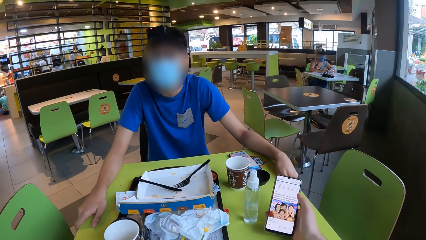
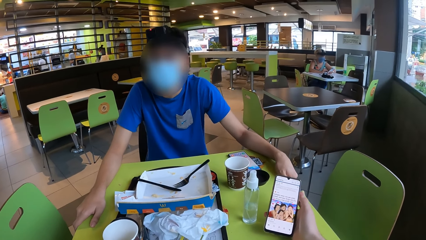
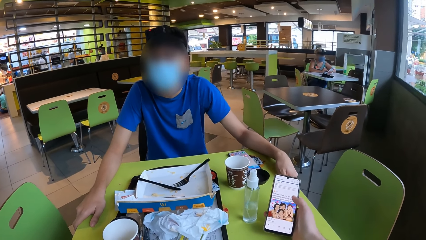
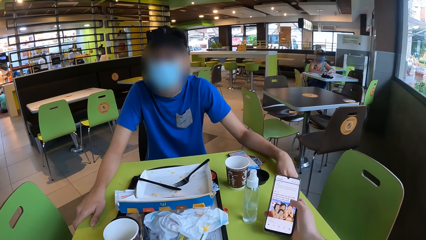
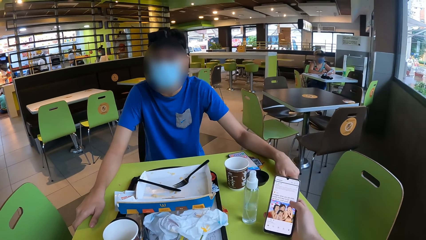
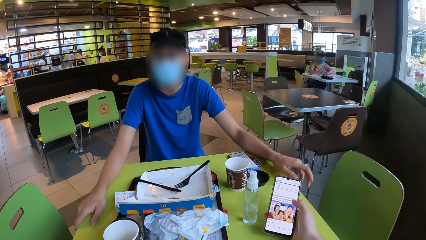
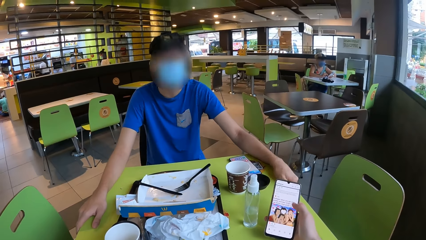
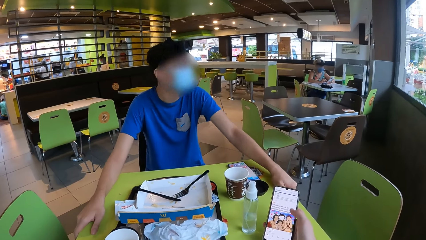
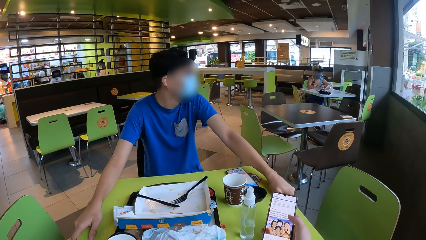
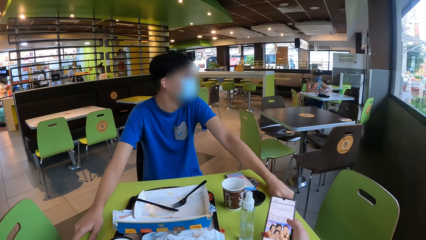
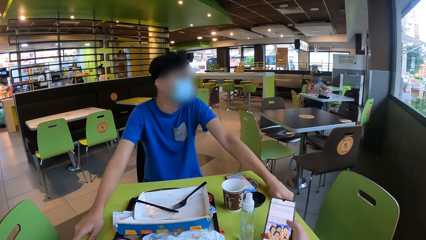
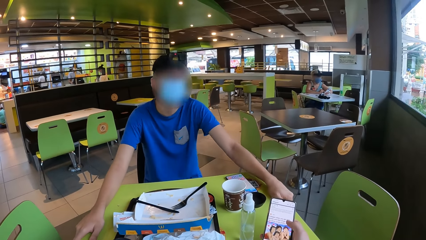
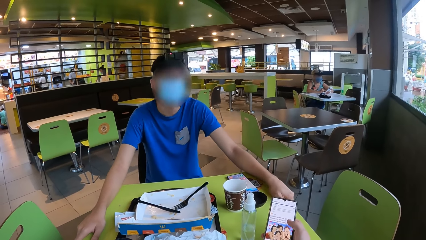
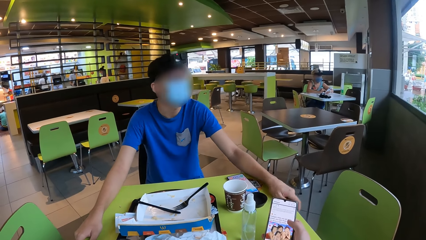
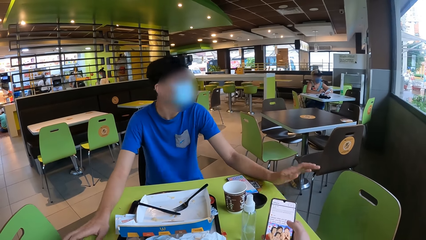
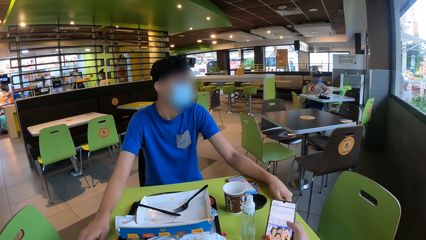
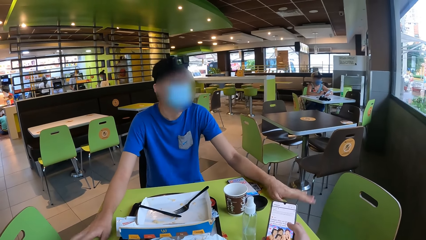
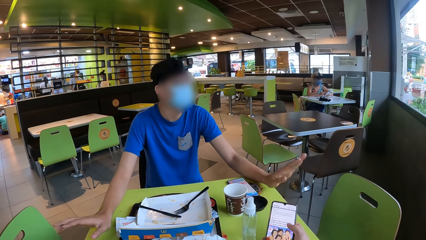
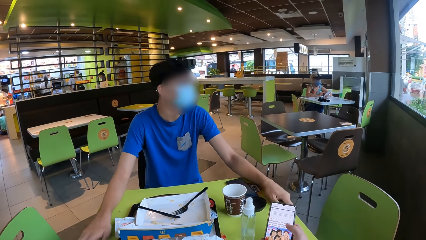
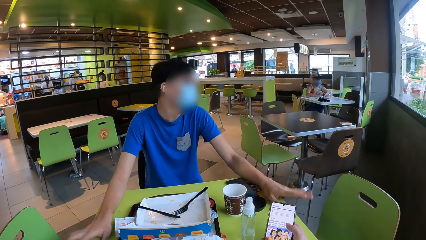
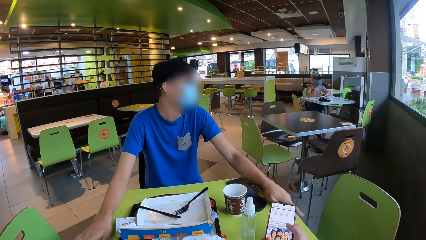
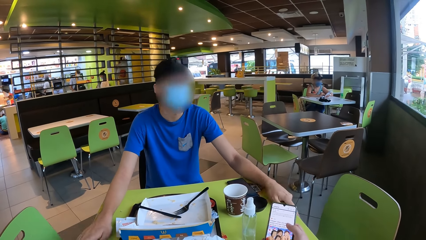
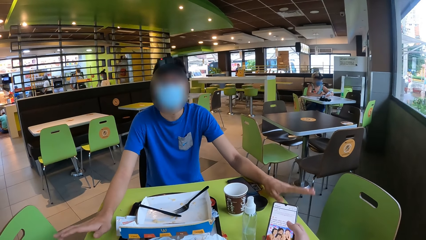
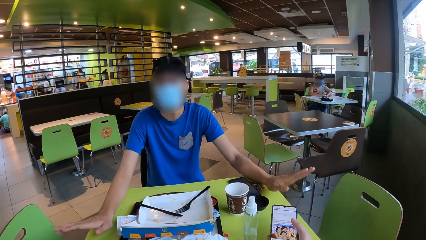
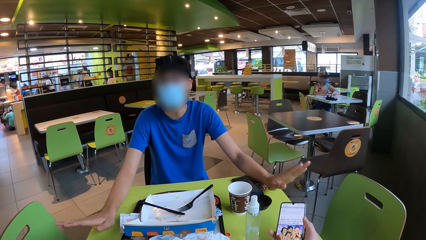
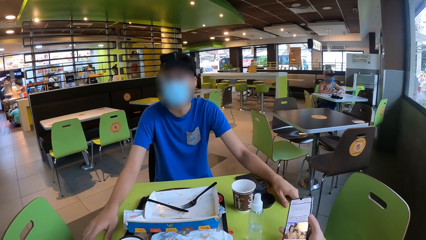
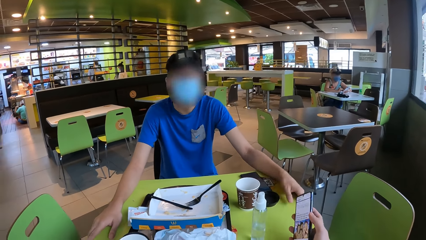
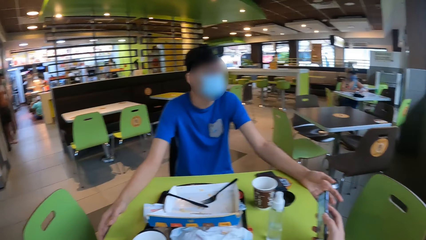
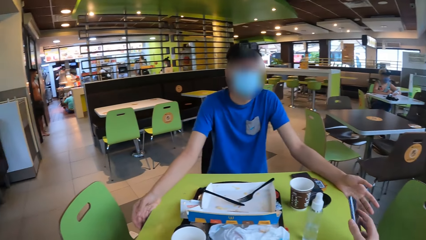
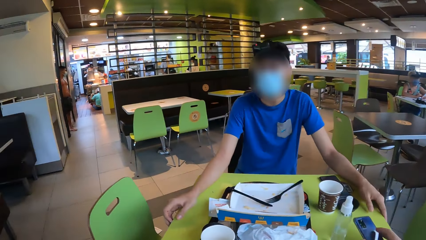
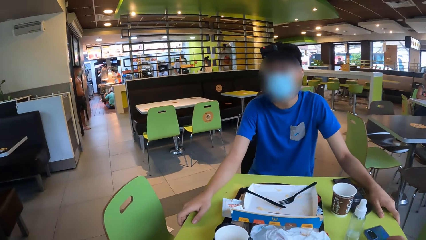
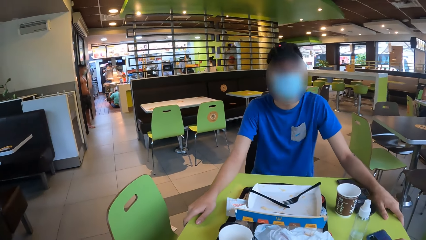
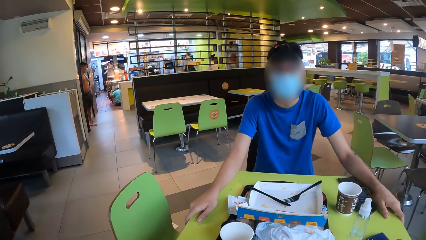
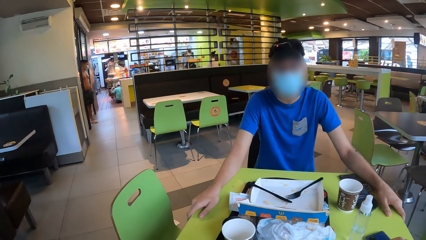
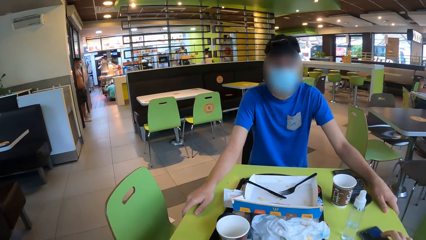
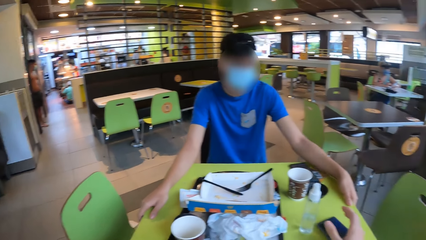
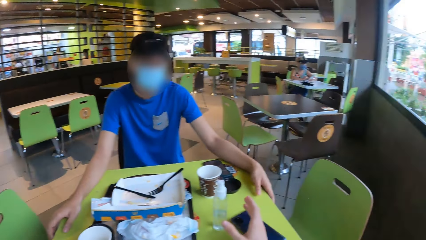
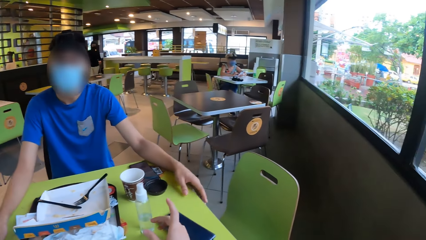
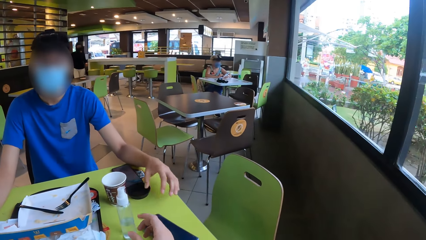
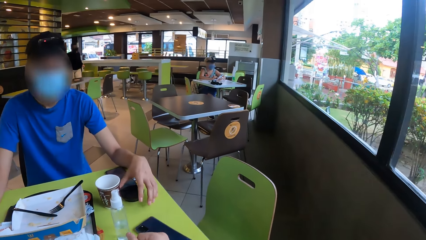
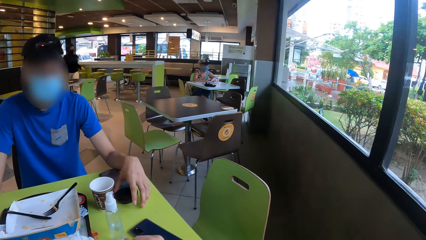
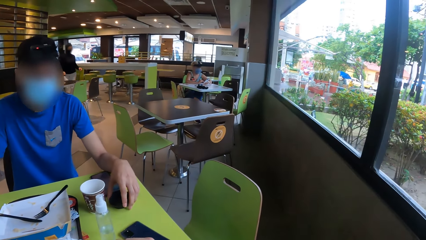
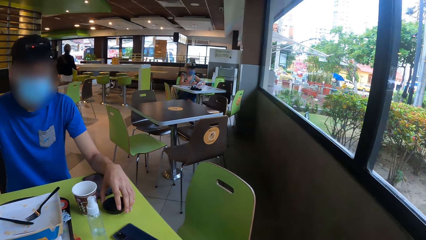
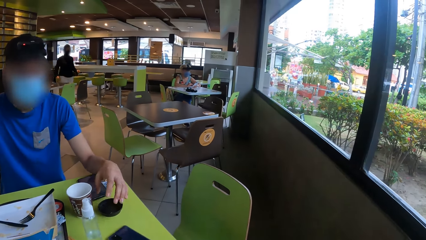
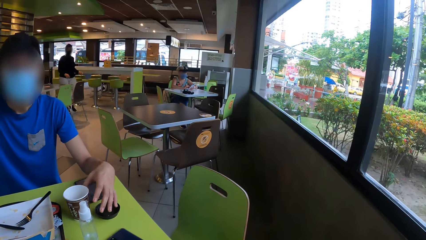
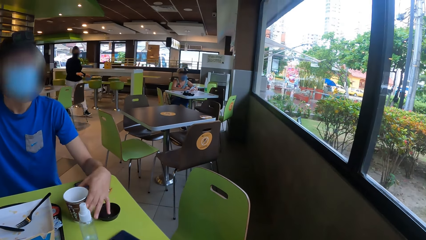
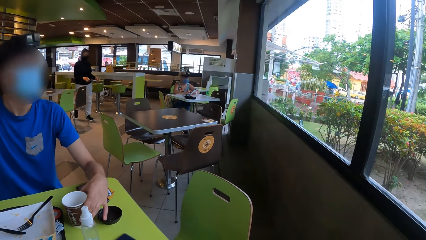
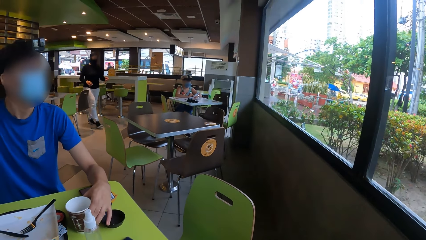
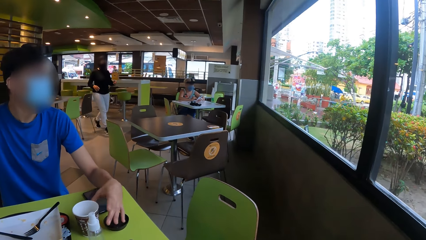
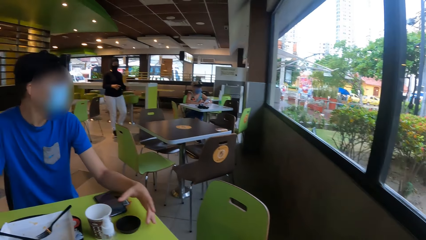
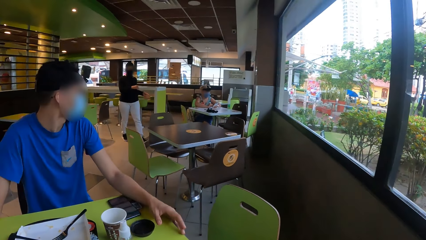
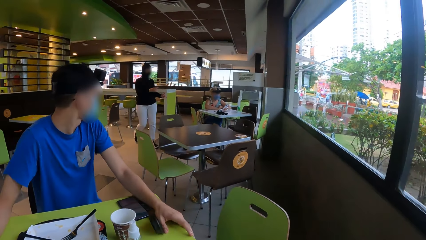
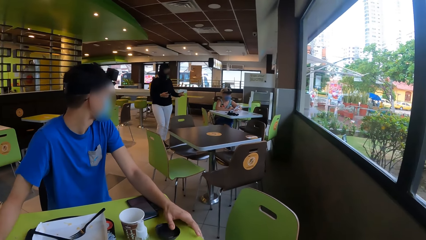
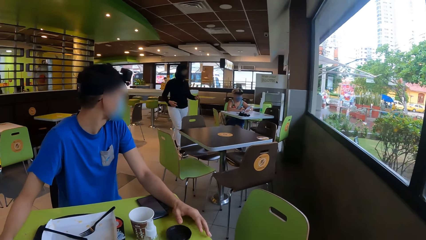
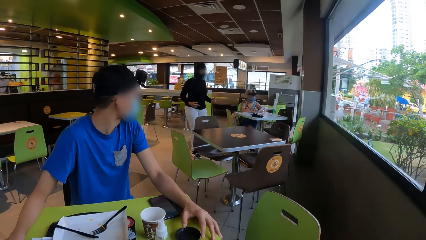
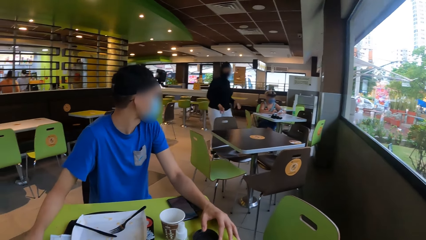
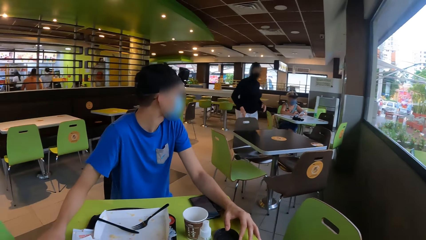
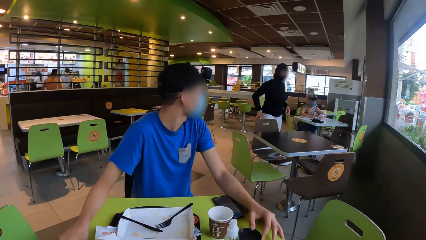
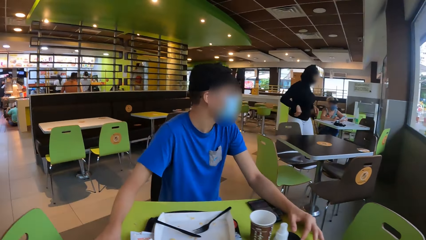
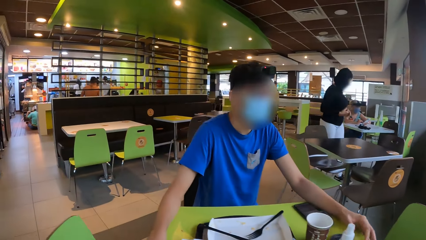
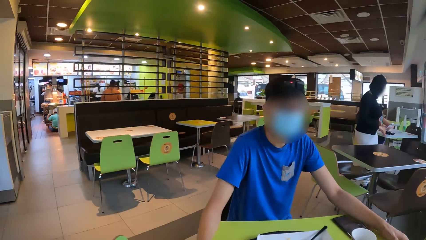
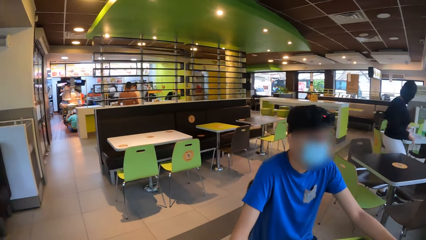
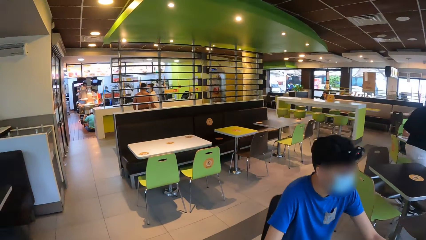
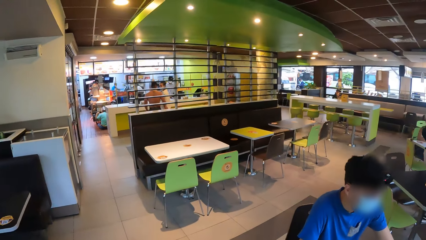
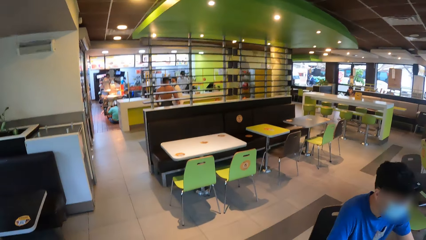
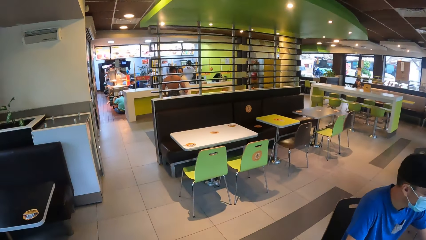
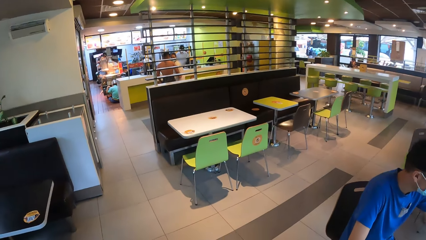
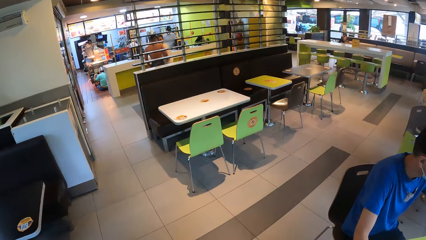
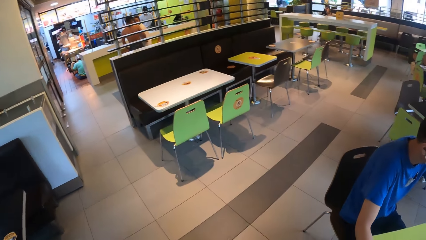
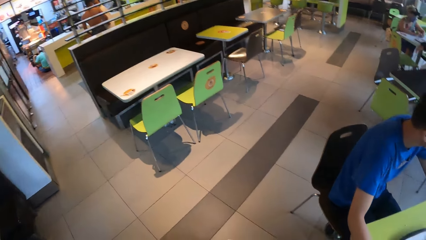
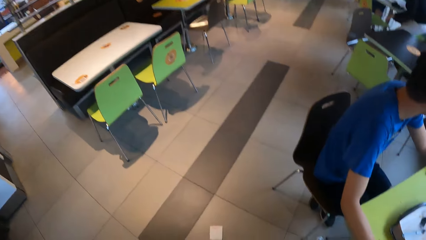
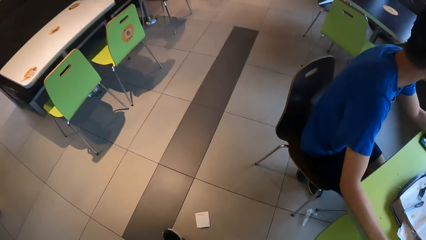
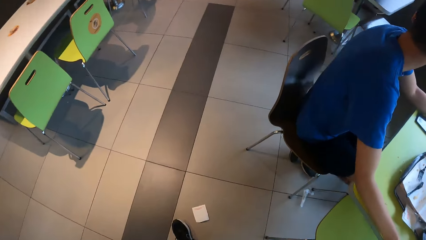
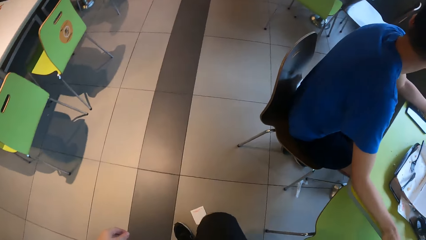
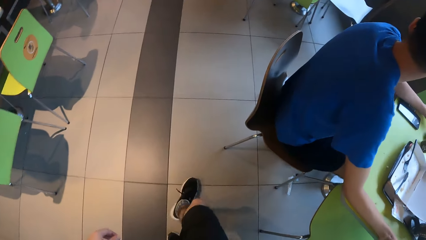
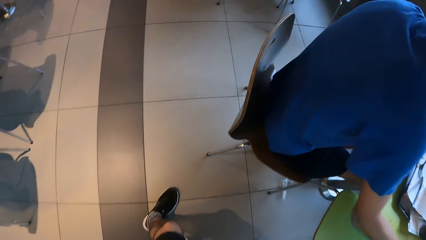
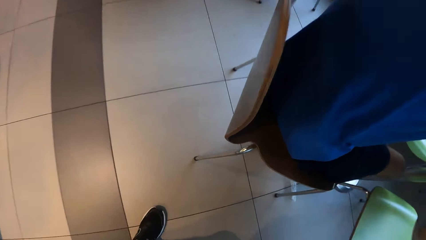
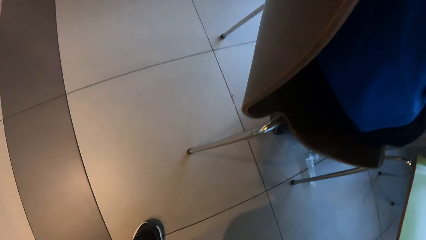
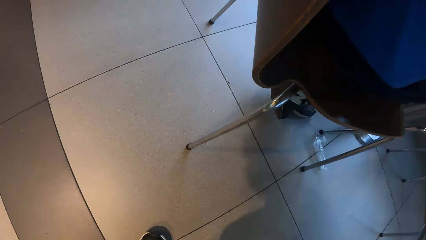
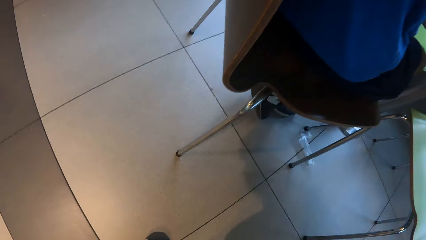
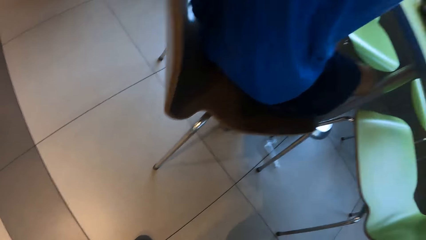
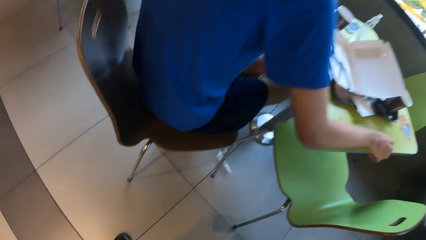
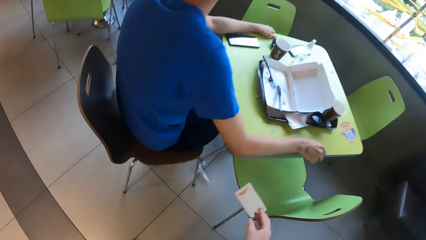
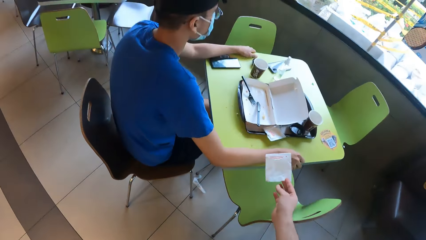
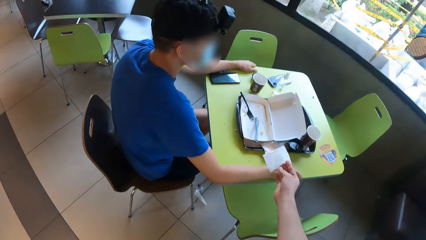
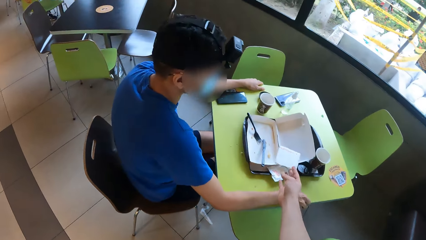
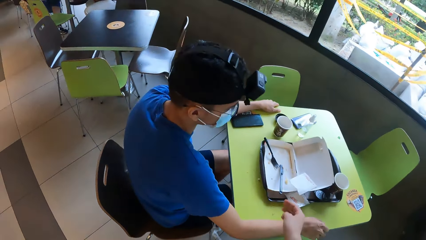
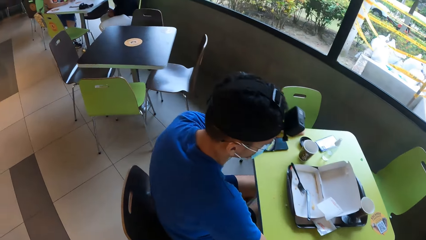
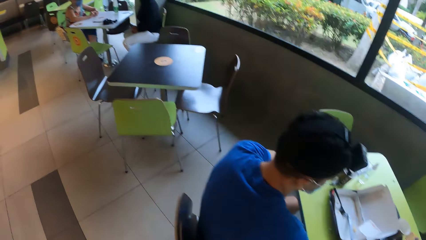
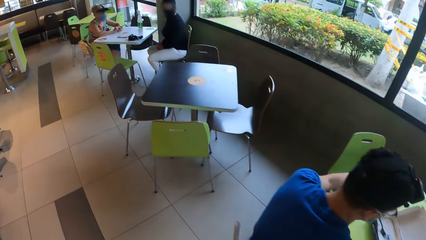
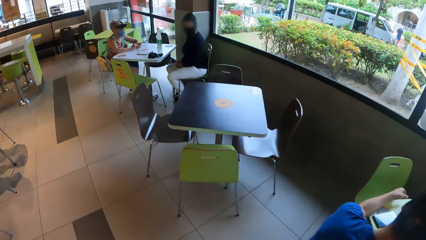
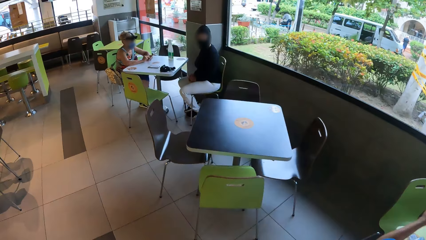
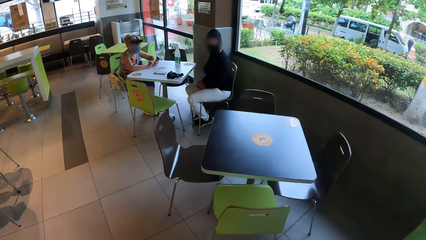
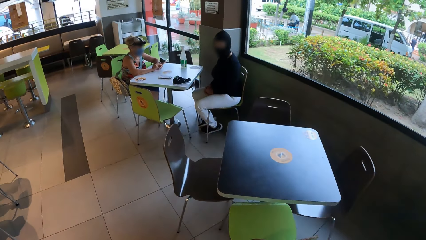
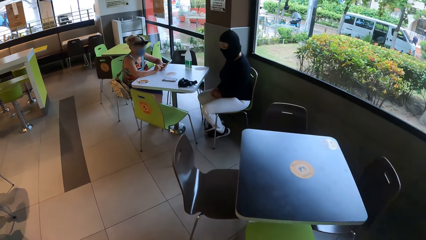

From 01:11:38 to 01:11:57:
The camera wearer places the phone on the table. A man moves a lid on the table and moves a cup on the table. The camera wearer wakes up from the chair. They walk around. They pick a paper on the floor. They throw the paper on the plate.
